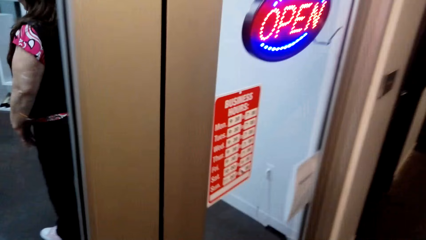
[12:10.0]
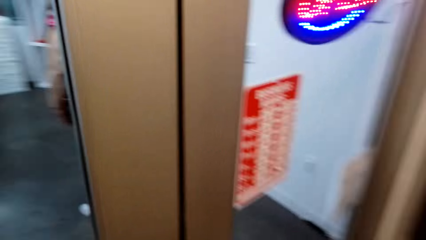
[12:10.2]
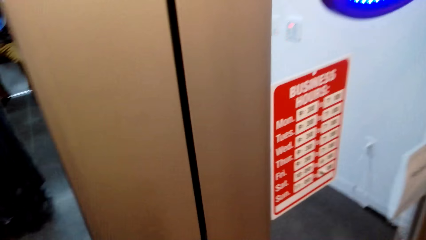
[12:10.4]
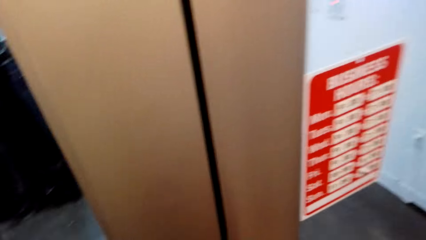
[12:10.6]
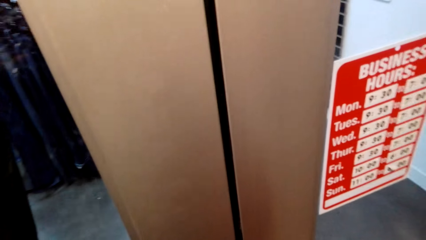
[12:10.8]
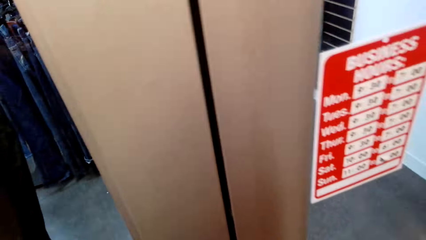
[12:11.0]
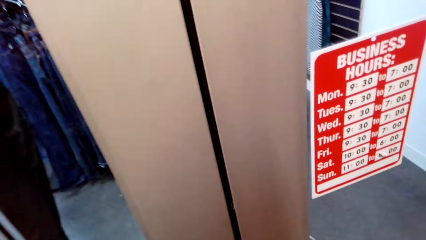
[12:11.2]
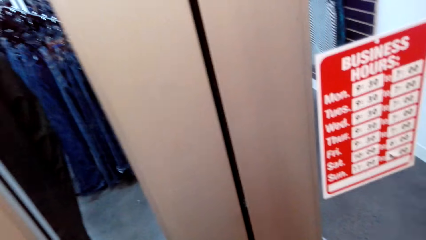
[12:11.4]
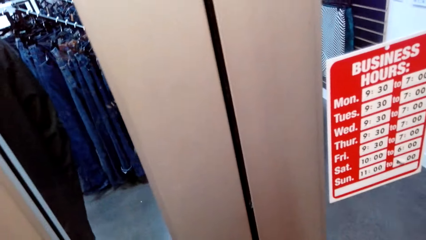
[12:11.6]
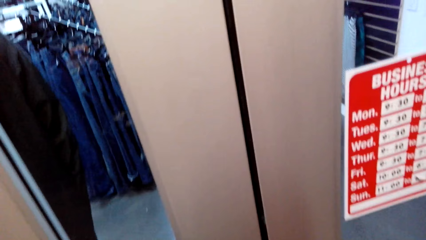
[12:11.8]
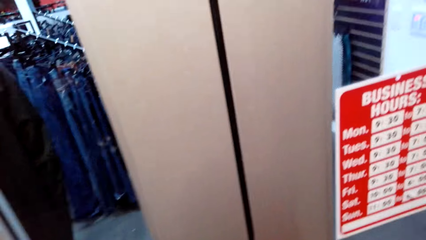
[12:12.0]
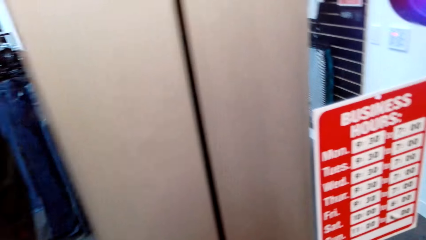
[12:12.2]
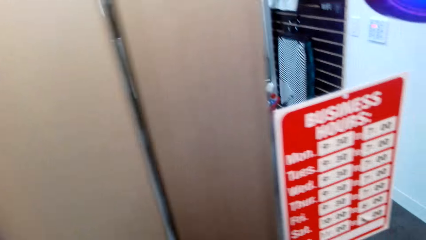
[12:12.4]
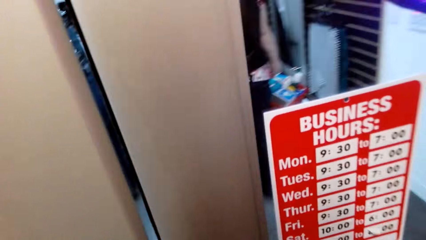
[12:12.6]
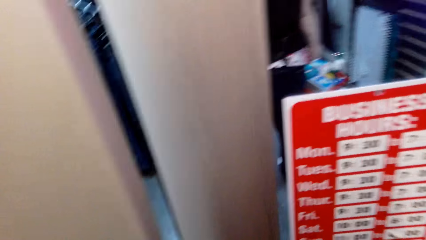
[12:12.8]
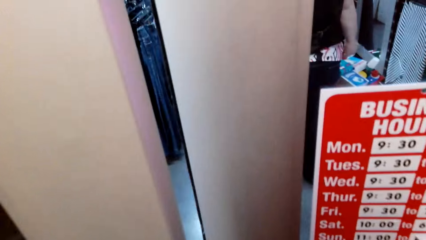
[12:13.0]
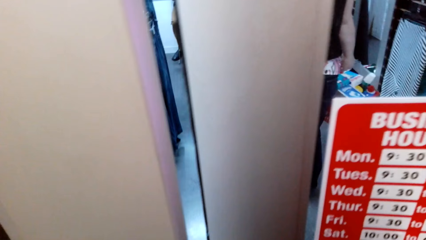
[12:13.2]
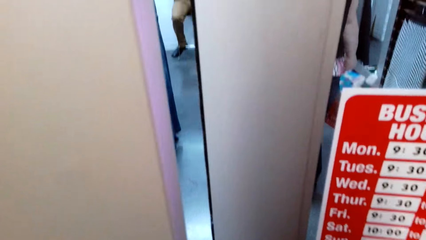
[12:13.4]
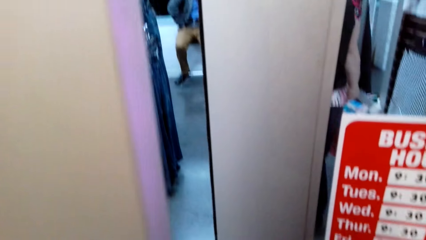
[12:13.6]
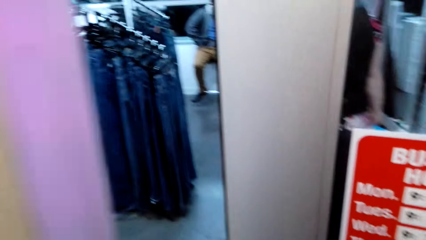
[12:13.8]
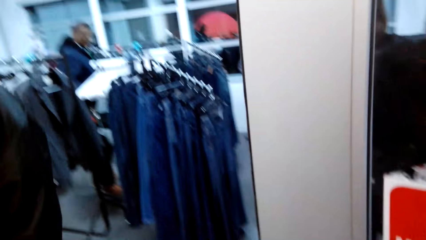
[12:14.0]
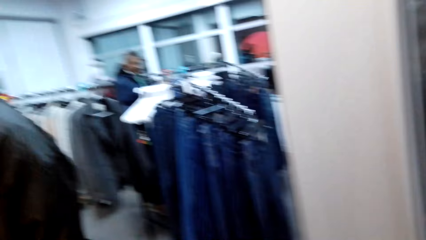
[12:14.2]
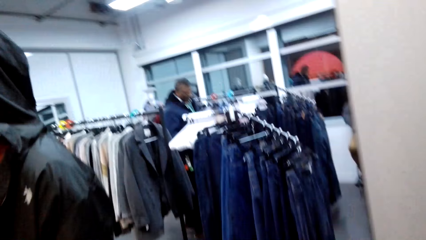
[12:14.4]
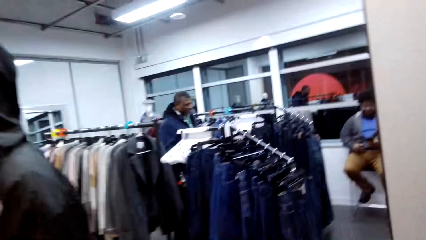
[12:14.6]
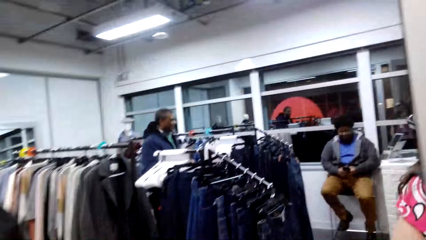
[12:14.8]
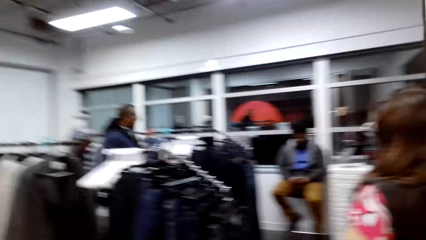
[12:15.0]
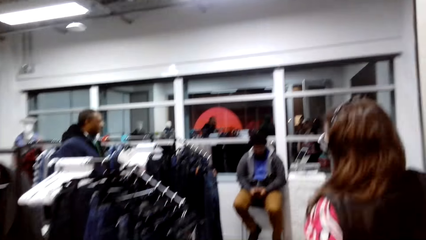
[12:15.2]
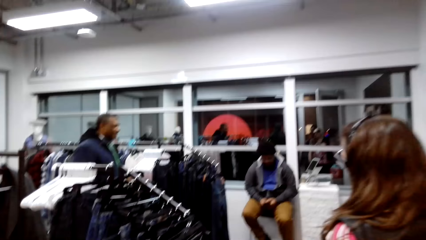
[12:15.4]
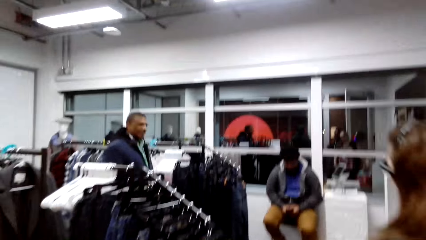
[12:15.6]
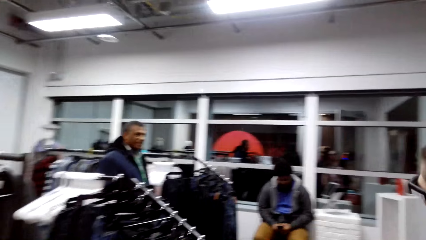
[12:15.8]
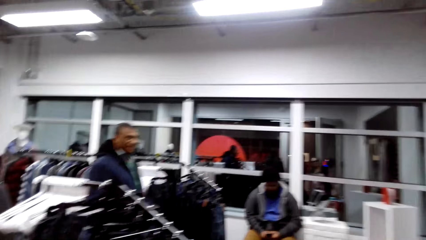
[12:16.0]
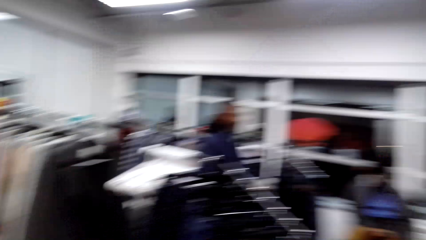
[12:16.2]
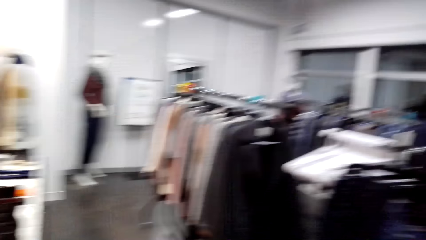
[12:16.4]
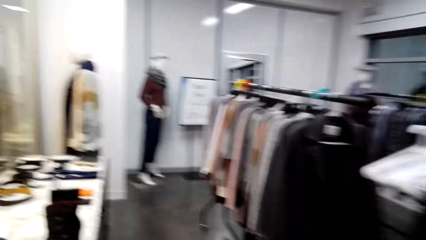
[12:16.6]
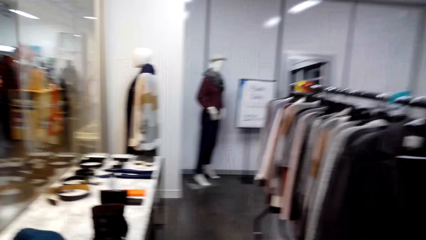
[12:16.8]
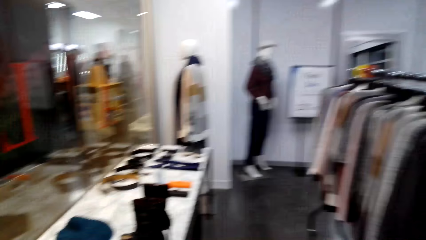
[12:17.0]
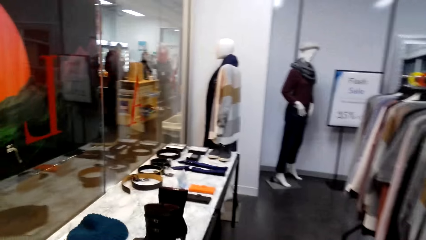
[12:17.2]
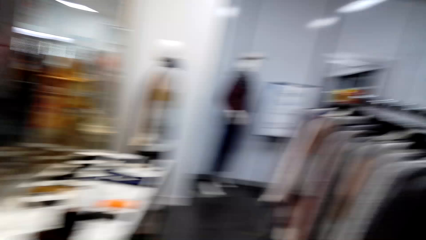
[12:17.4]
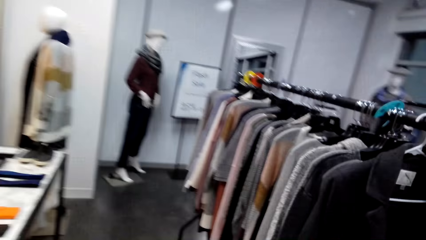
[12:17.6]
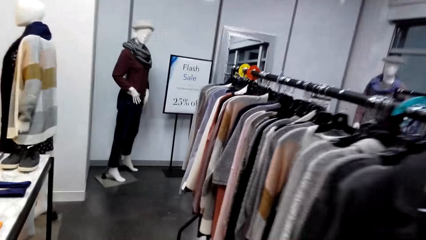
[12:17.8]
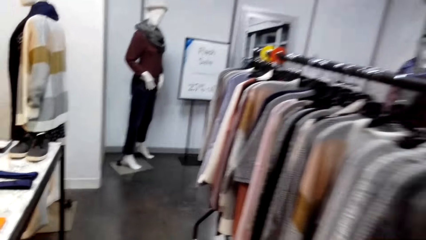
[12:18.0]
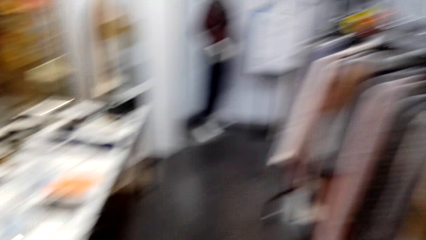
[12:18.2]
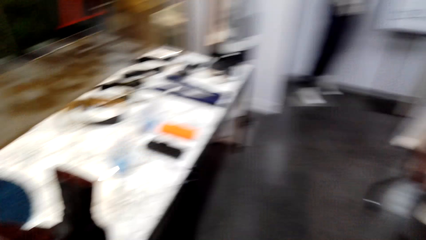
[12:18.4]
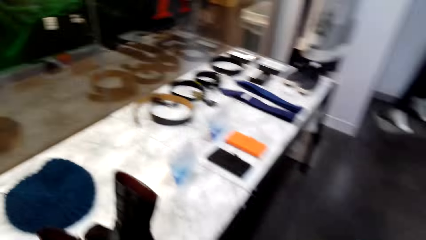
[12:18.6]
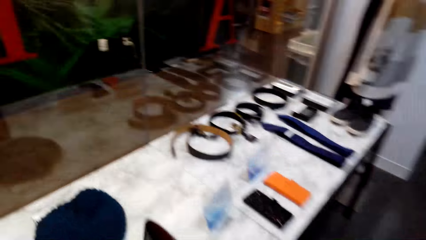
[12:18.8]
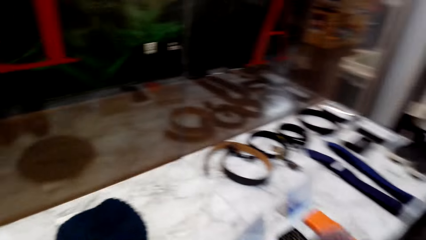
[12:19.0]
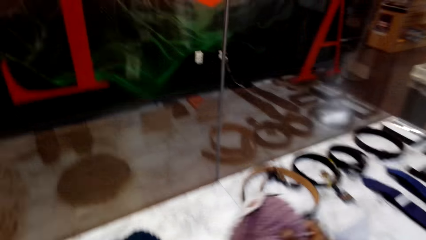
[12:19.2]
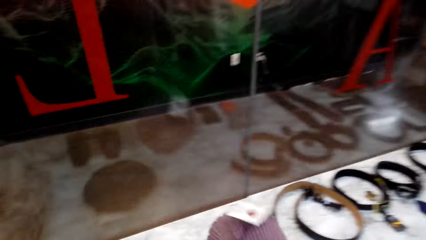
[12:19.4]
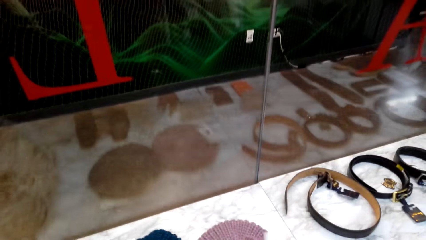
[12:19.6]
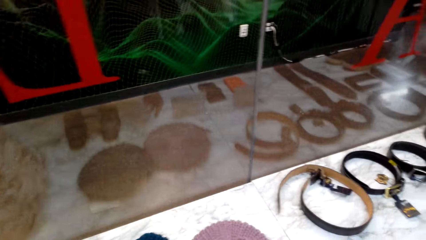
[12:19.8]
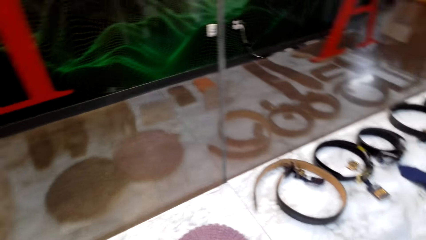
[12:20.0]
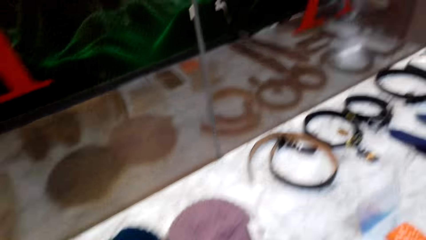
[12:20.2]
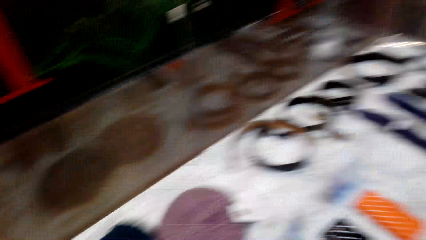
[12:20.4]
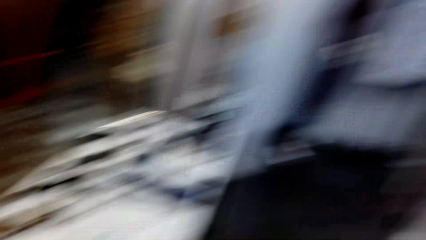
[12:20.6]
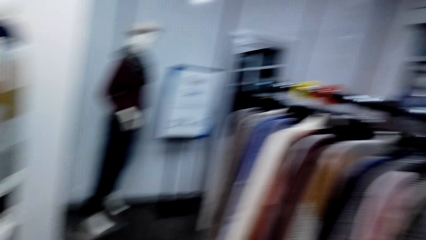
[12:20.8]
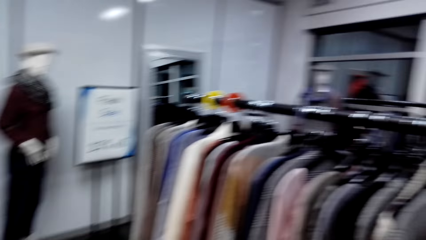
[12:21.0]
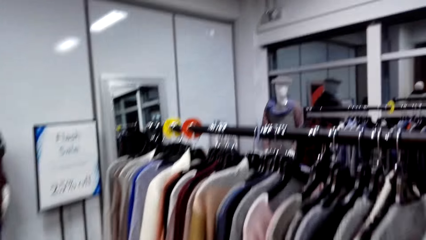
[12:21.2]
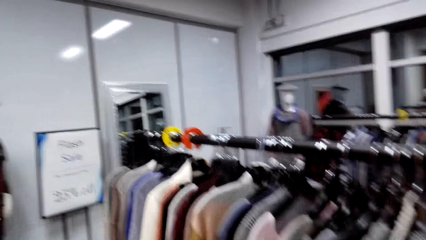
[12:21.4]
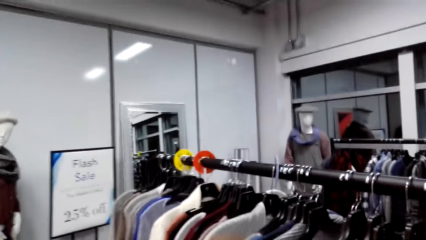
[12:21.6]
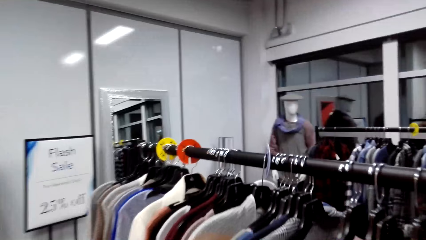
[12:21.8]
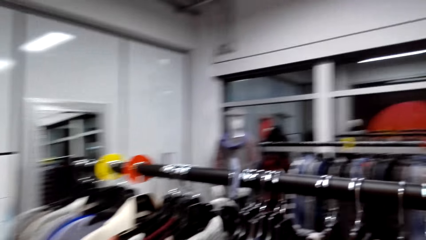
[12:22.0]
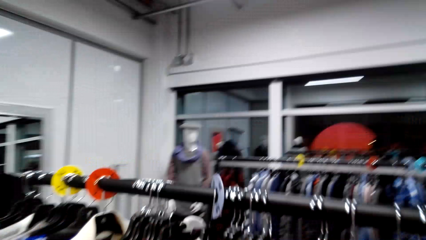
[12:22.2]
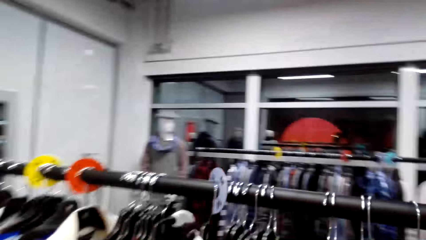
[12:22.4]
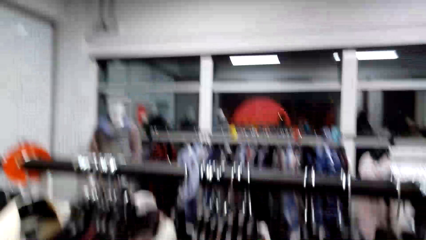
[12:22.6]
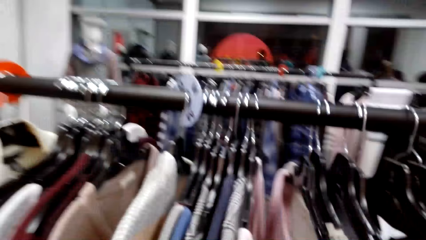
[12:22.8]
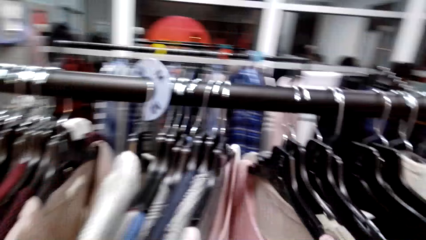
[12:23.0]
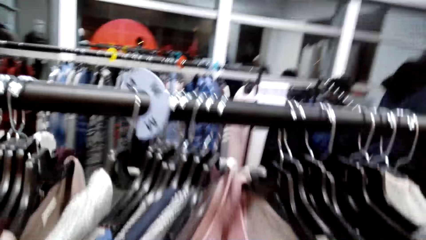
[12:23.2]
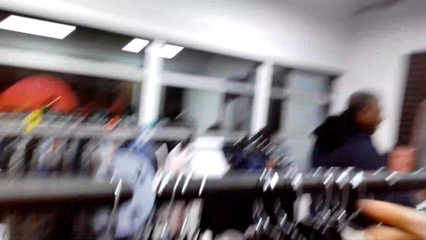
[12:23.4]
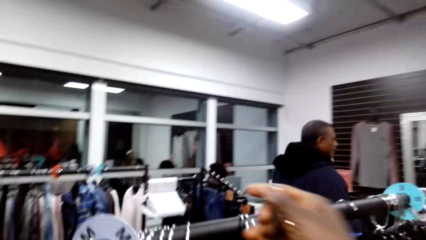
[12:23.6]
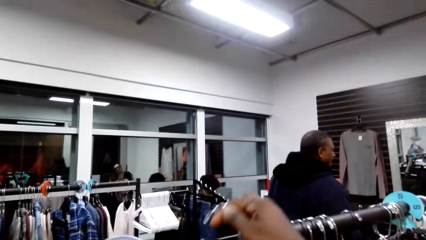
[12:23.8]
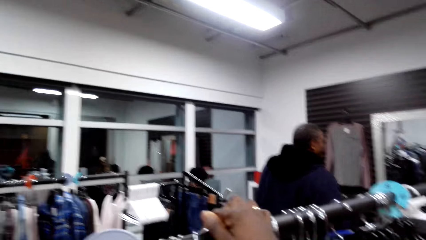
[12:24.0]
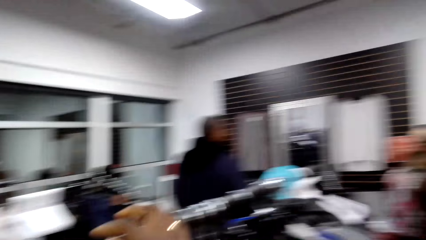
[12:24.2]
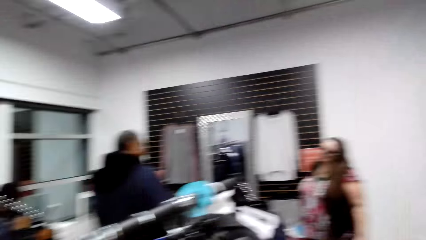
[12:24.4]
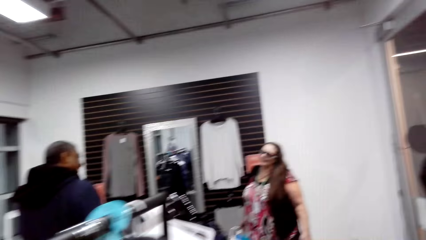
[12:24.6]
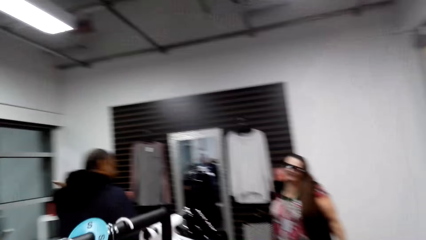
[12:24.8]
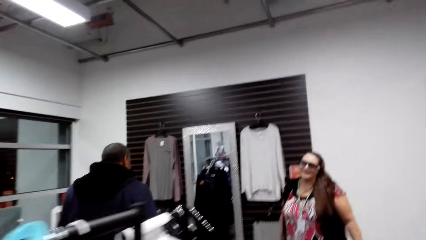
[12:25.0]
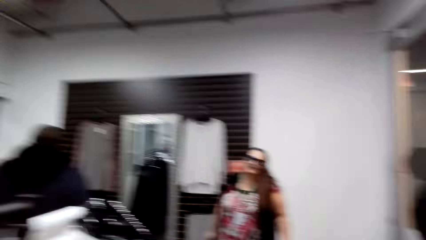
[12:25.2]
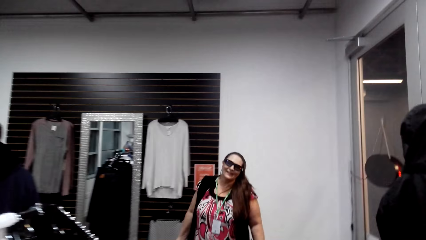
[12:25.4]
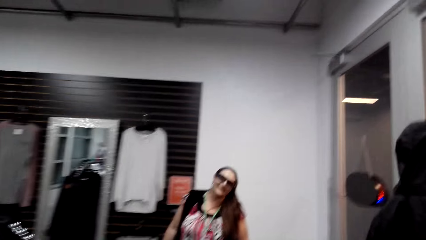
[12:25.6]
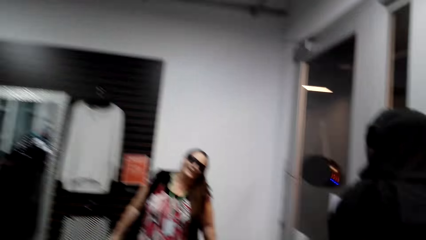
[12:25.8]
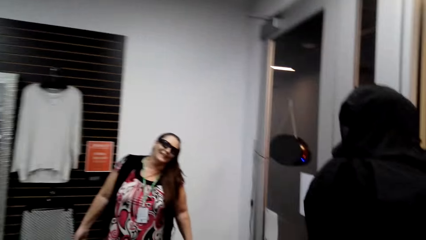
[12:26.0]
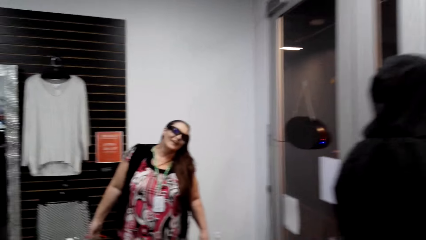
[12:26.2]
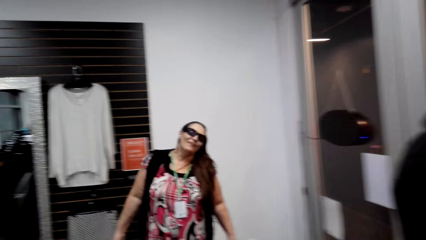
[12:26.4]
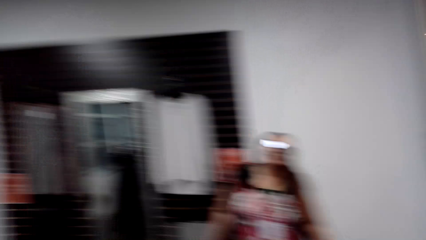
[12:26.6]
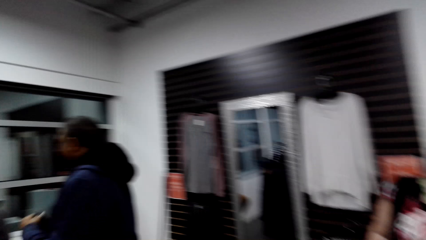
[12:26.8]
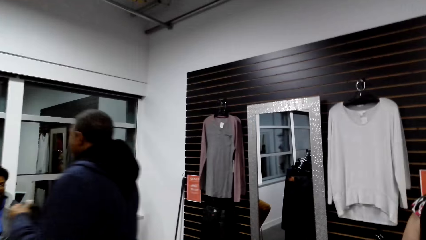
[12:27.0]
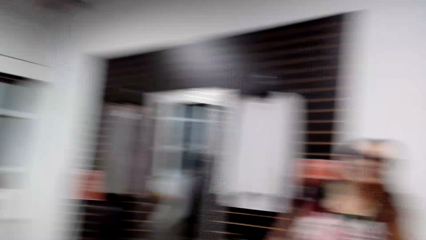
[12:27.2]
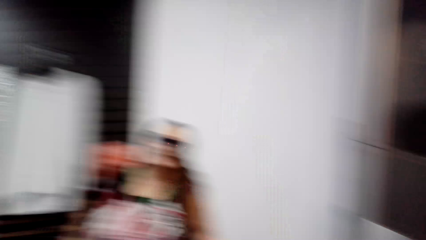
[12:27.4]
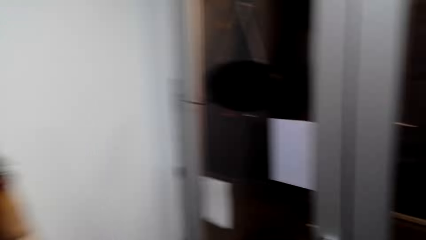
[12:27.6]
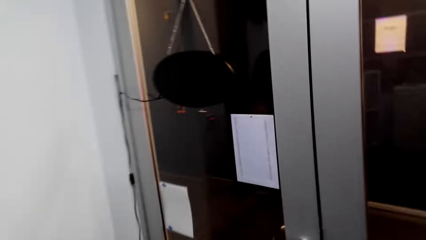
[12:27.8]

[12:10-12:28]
The camera wearer opens a door. They walk around and look around. They put the Marvin on the table. They walk around, touch the cloth, and lift the hanger. They hang the cloth. They walk around.
